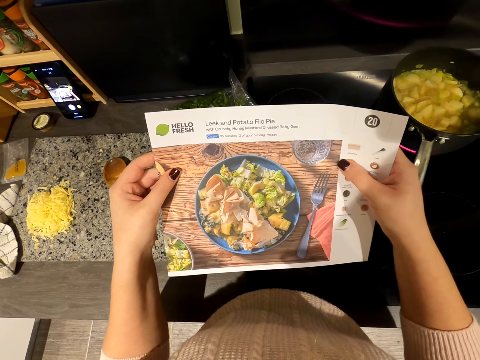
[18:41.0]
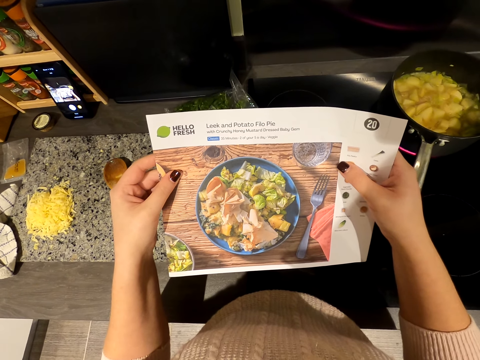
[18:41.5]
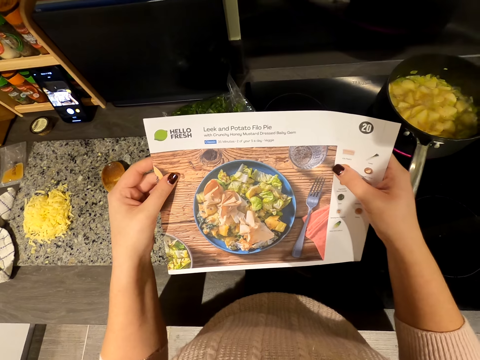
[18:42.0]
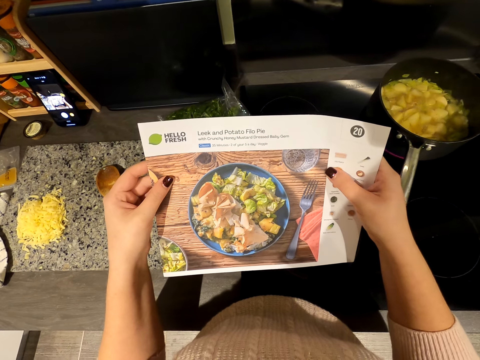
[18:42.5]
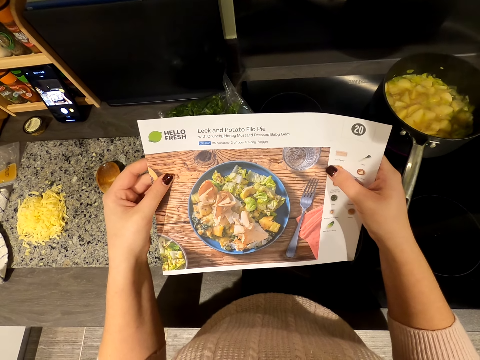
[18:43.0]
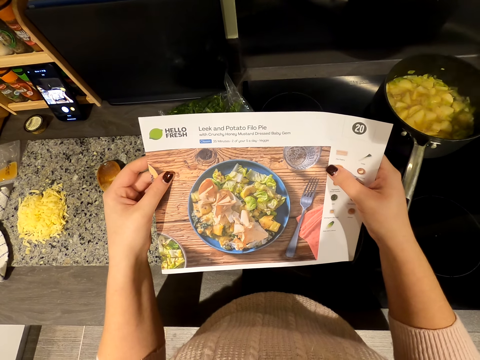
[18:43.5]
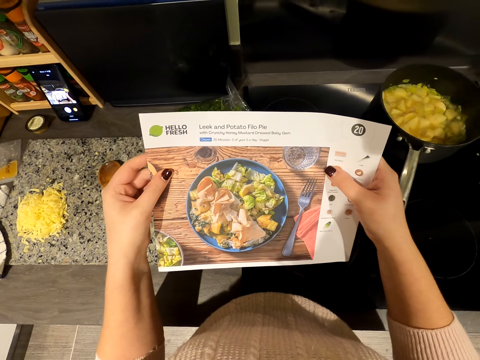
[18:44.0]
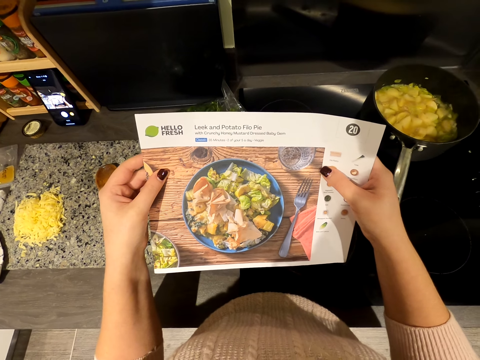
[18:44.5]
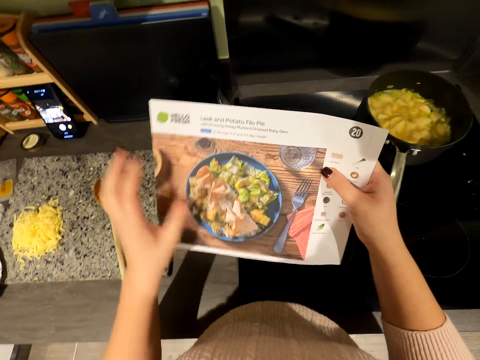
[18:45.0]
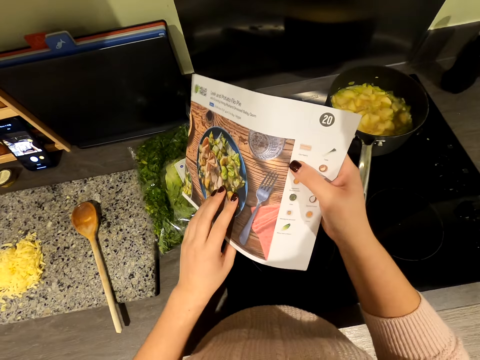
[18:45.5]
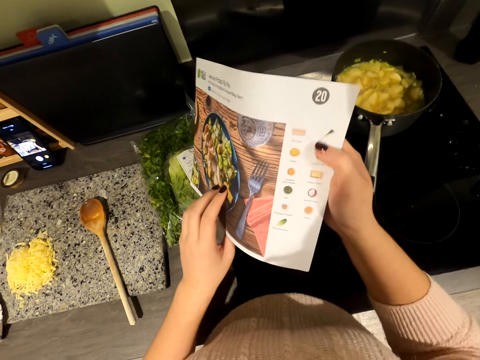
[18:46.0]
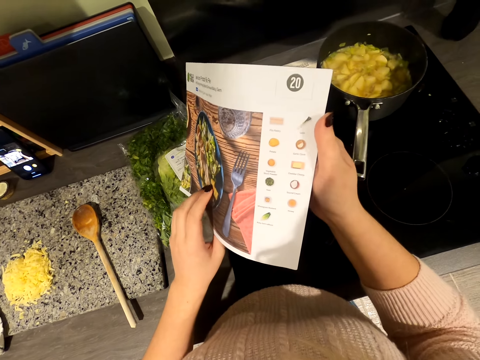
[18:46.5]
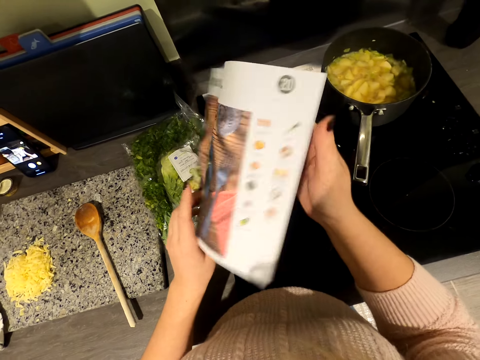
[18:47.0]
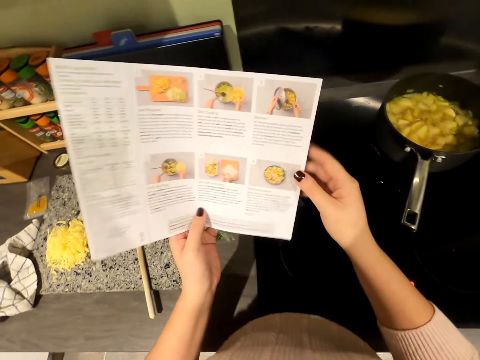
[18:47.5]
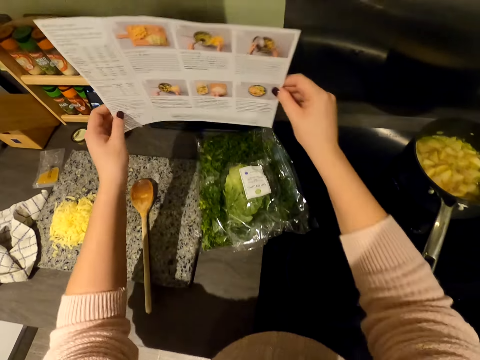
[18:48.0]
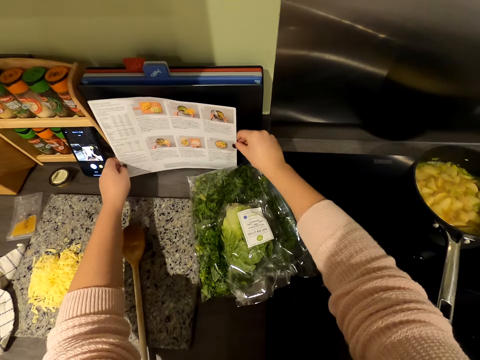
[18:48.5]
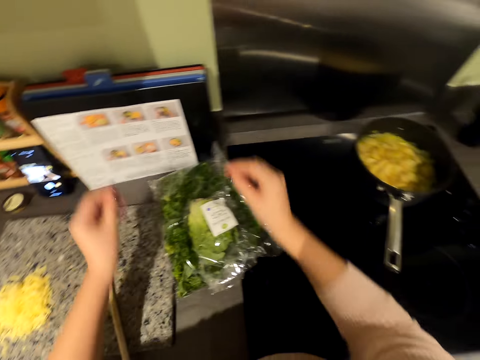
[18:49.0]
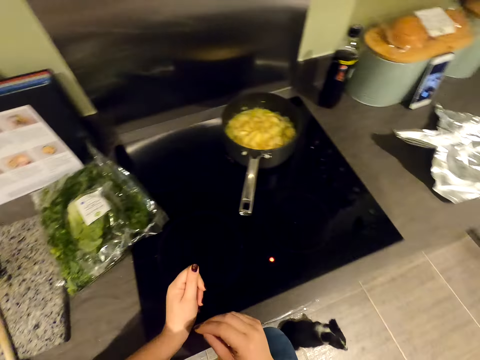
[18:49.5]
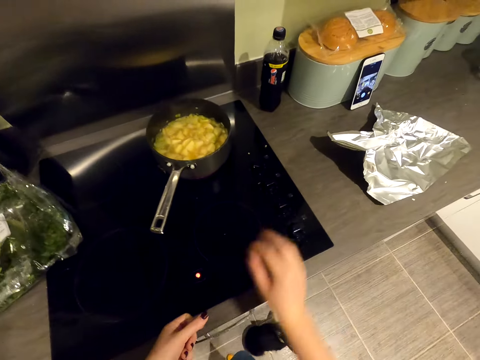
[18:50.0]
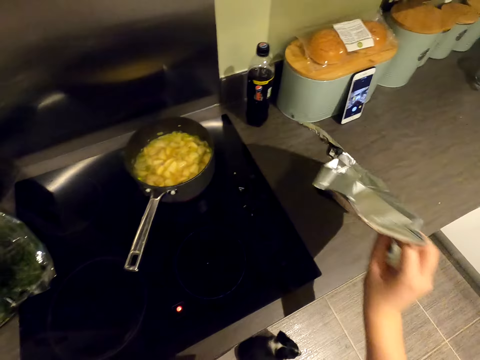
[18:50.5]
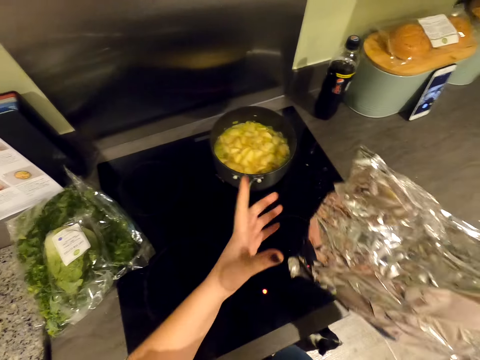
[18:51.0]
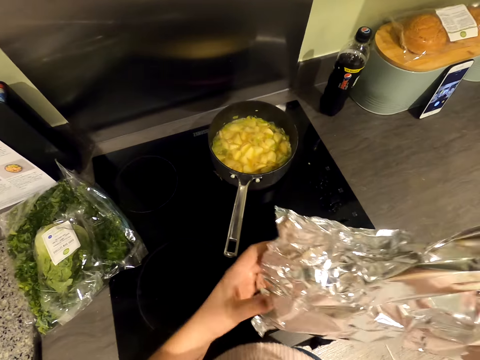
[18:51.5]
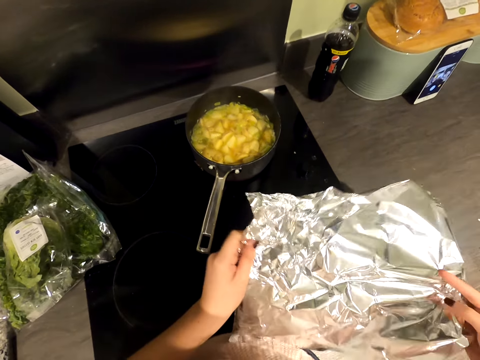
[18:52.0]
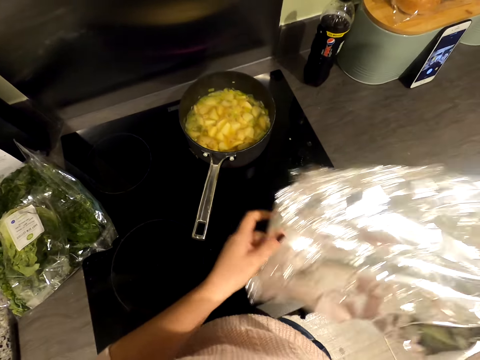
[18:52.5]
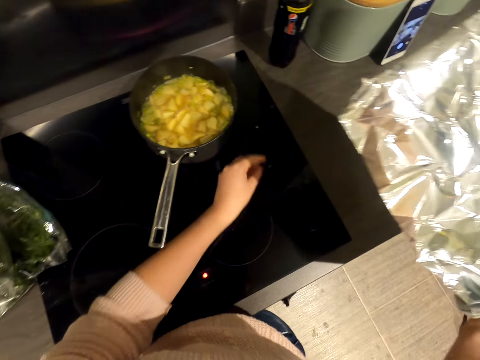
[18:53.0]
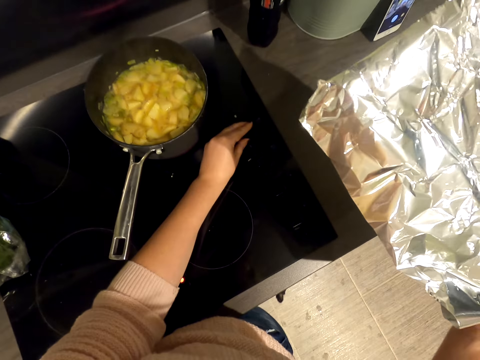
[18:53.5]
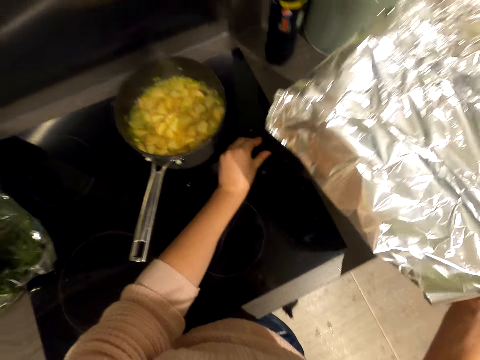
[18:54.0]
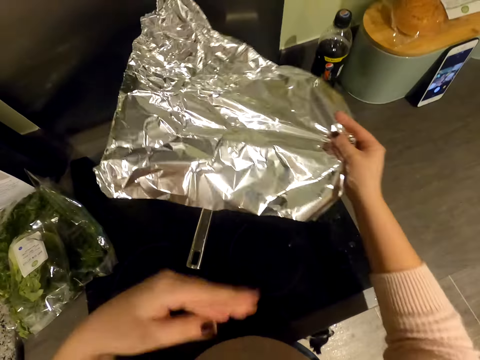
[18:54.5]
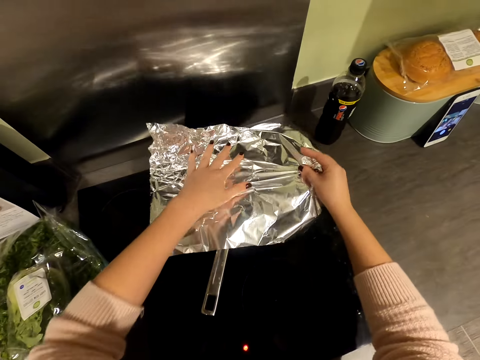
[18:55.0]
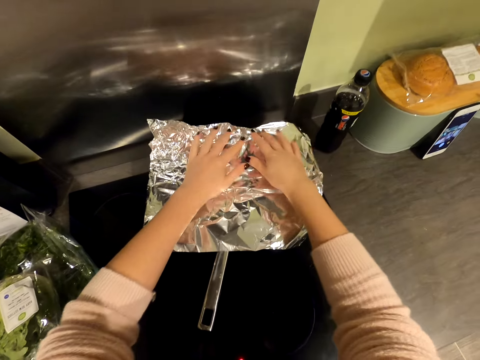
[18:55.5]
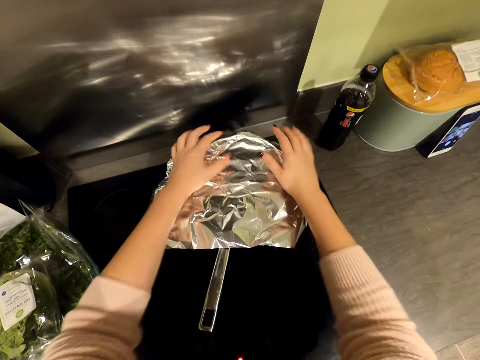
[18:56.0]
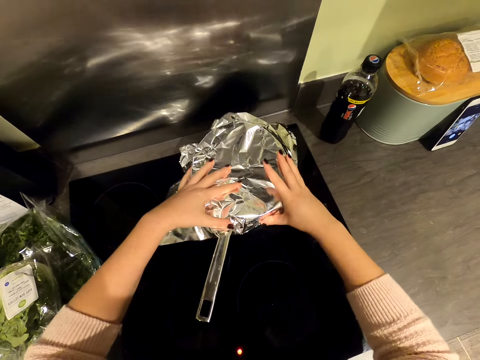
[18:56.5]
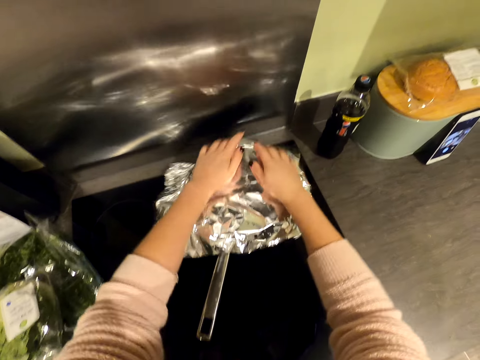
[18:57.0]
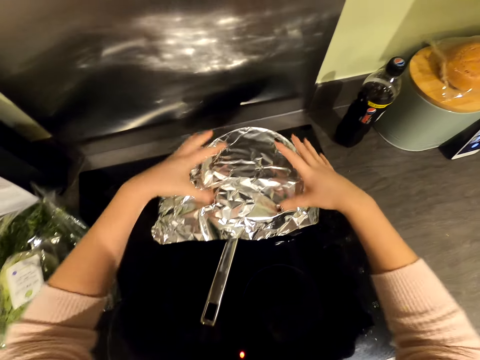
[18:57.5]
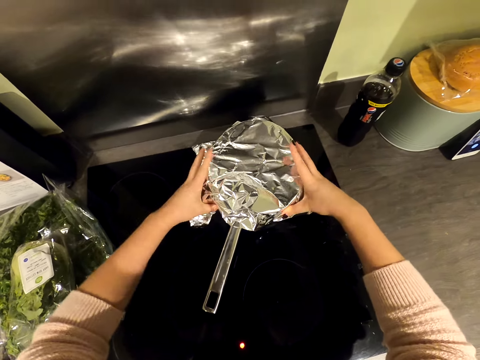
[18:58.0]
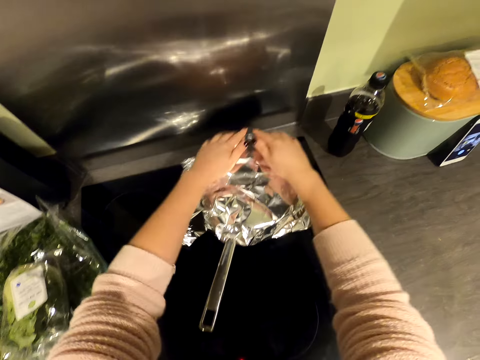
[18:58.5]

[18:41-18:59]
The camera wearer turns the menu. They put the menu on the slab. They look at the foil. They pick up the foil paper. They adjust the gas cooker. They regulate the foil paper. They cover the cooking pot with the foil.

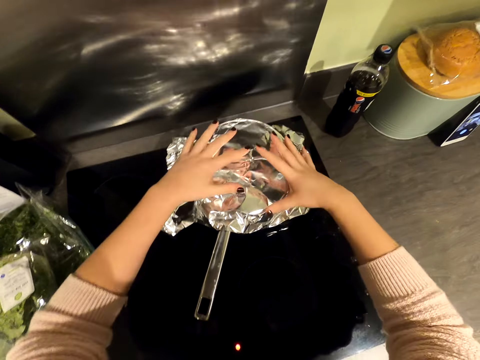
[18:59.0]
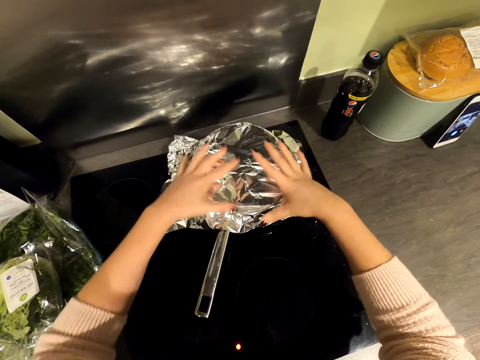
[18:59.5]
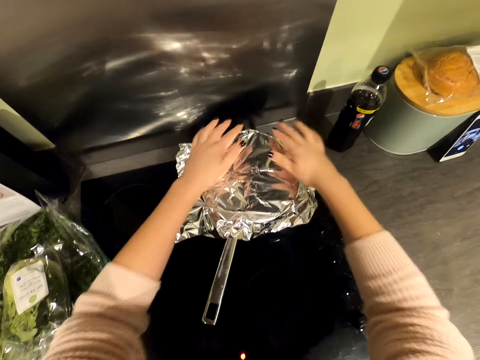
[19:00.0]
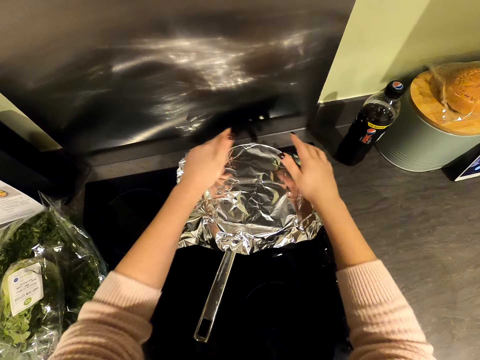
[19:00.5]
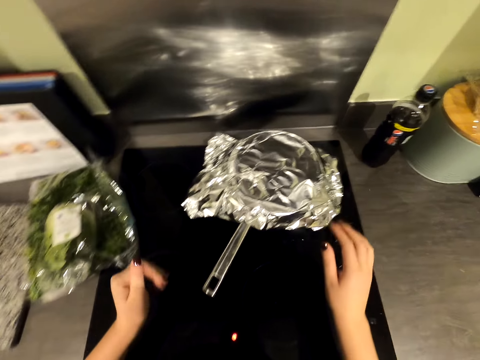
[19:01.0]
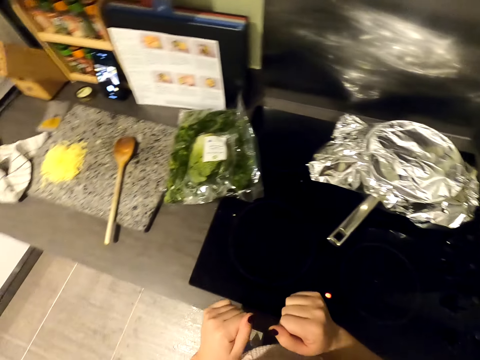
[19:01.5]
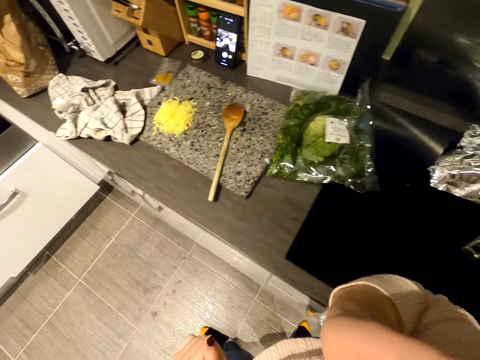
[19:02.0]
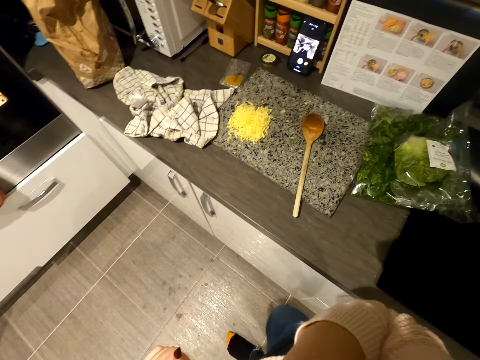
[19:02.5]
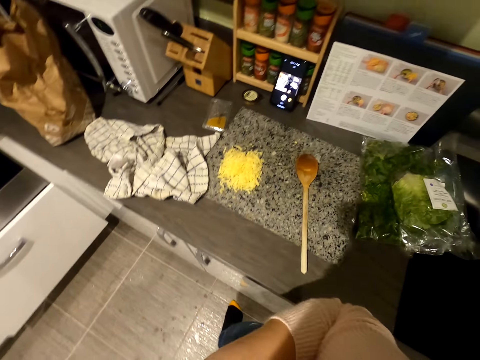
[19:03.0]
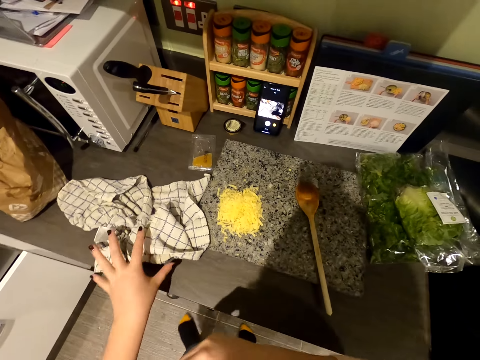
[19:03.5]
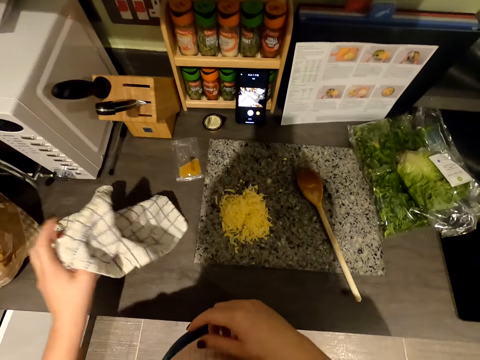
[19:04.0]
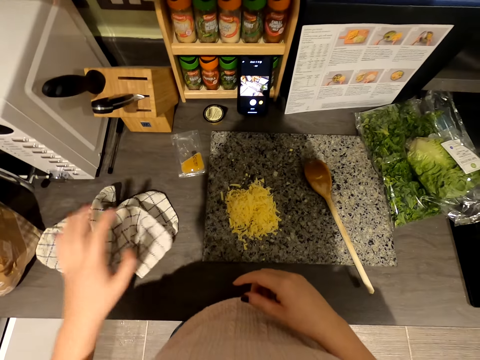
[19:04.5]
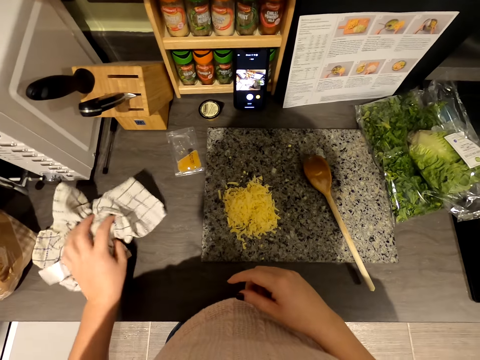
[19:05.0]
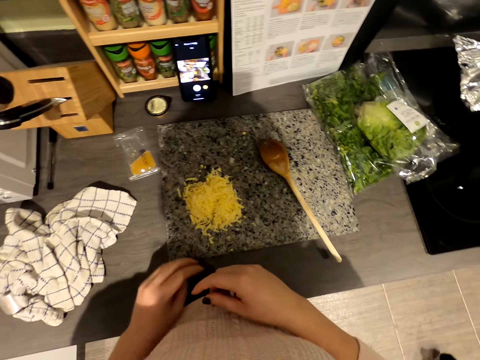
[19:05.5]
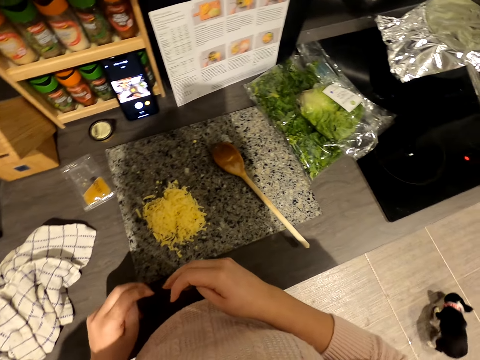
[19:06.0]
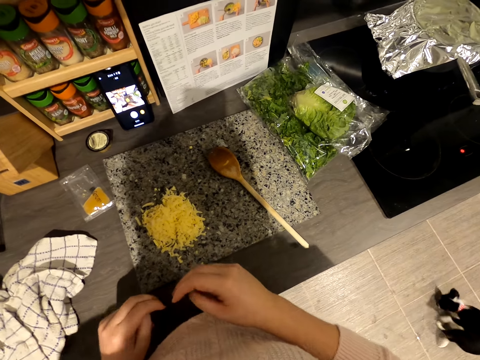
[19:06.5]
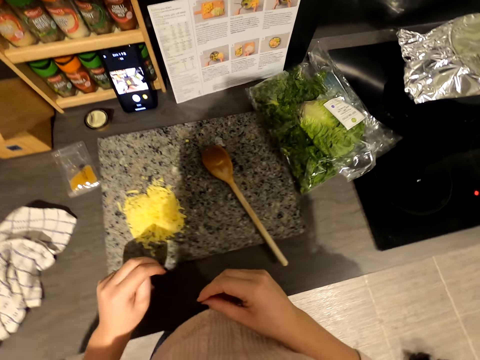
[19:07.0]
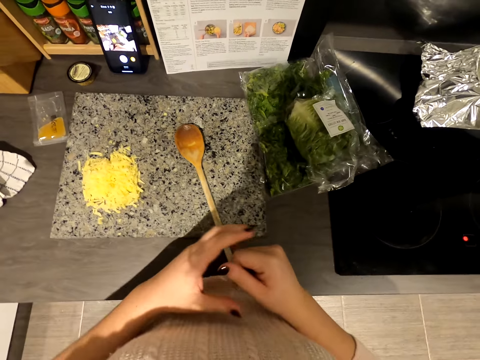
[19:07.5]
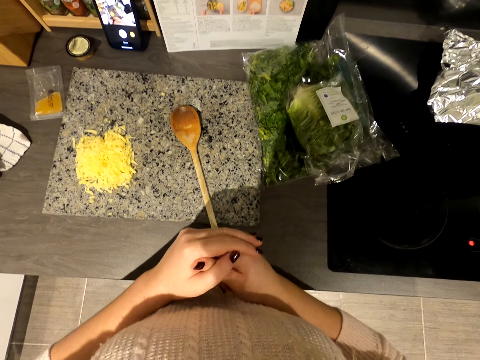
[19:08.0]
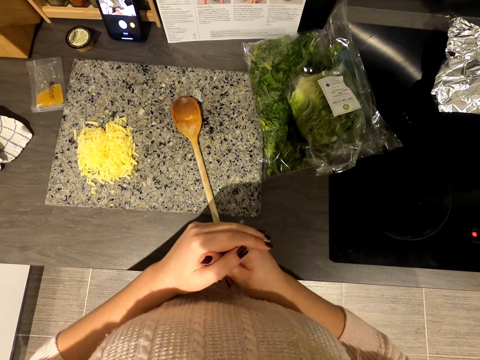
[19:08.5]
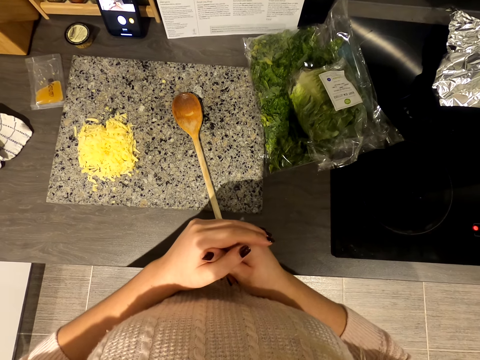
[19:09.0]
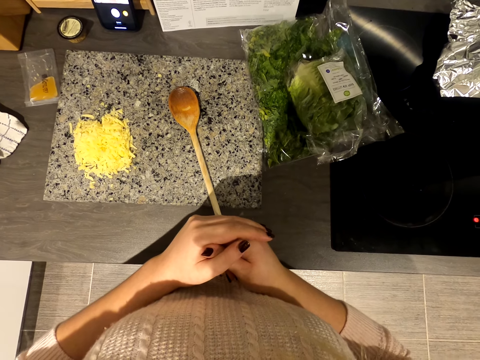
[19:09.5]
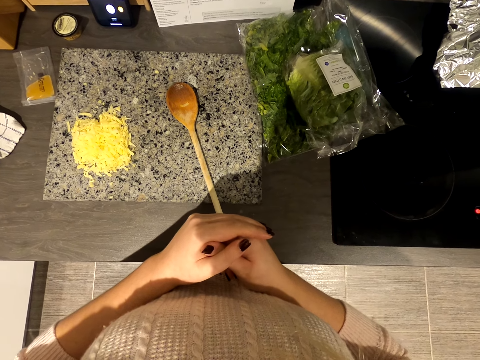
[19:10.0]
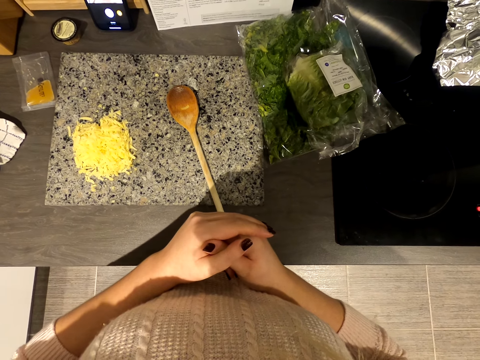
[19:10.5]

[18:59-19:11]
The camera wearer walks around the kitchen. They lift the right hand. They touch the hand towel. They hold the kitchen towel. They read the ingredients. They hold hands.
